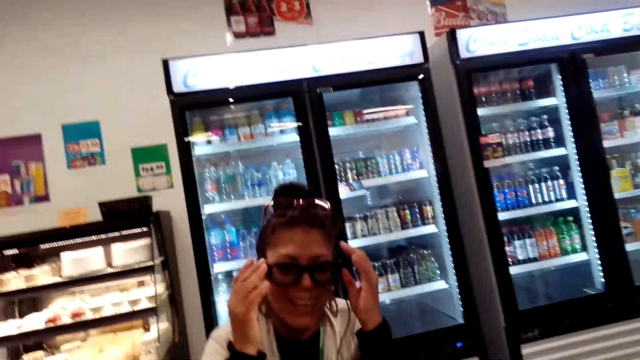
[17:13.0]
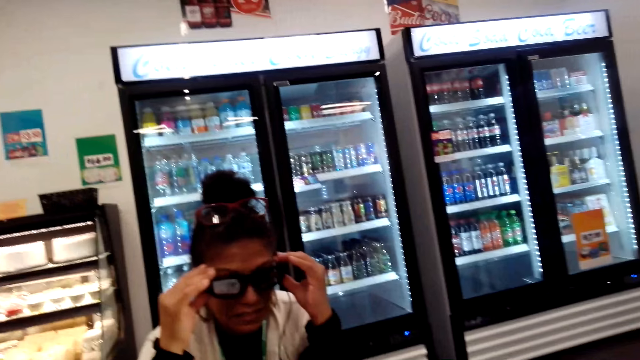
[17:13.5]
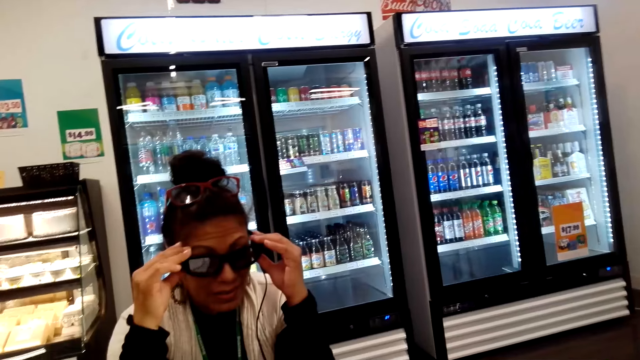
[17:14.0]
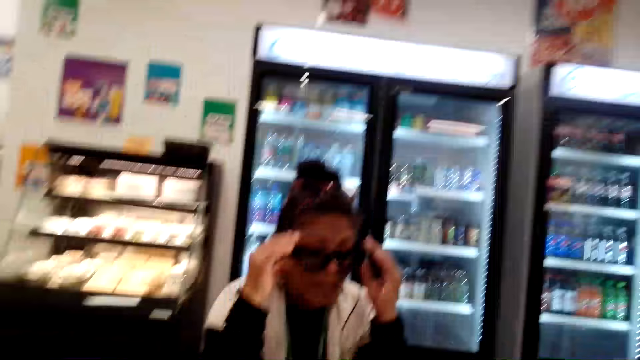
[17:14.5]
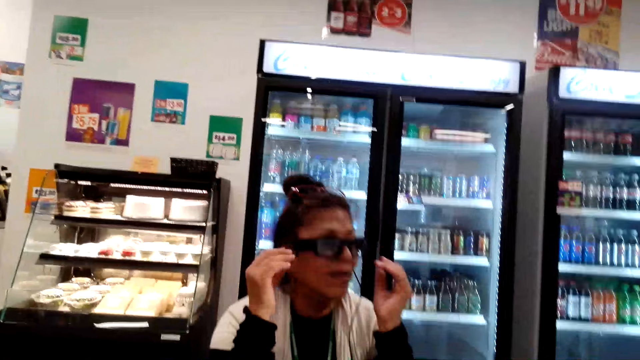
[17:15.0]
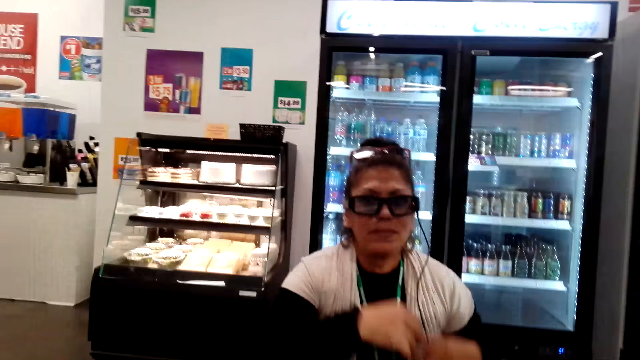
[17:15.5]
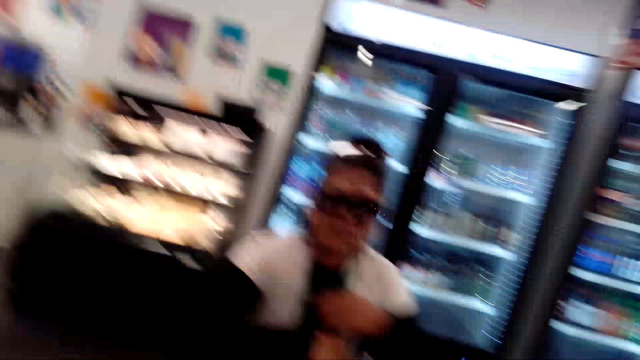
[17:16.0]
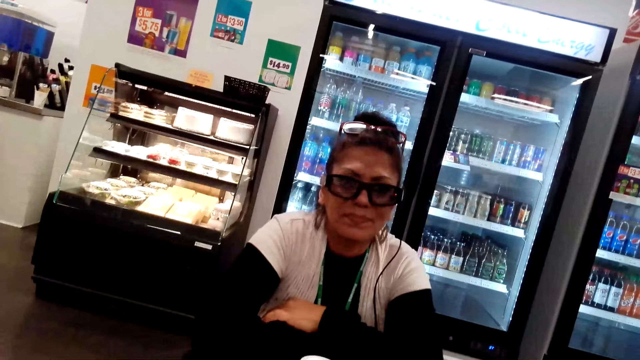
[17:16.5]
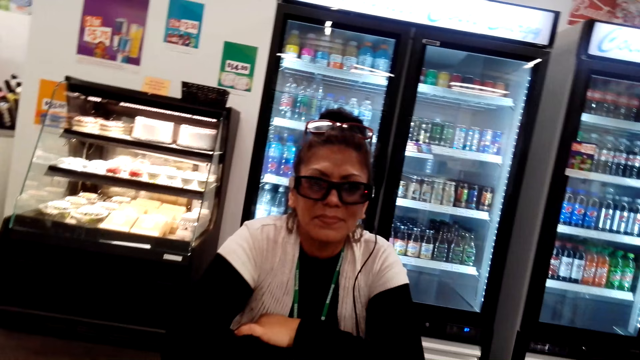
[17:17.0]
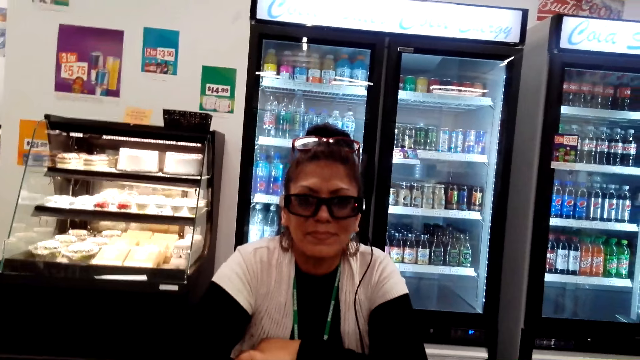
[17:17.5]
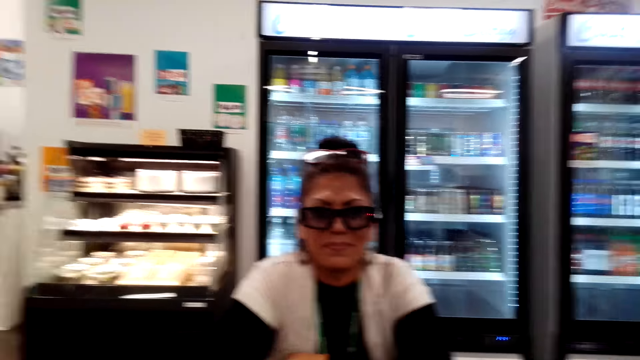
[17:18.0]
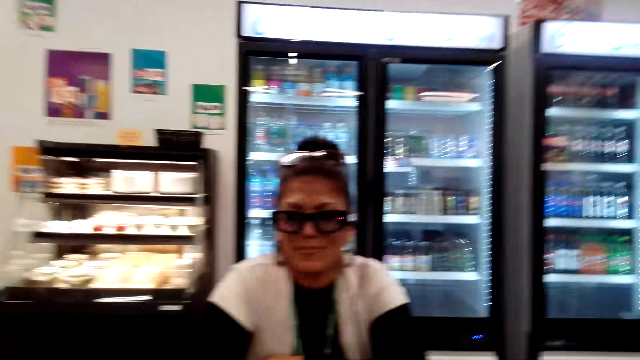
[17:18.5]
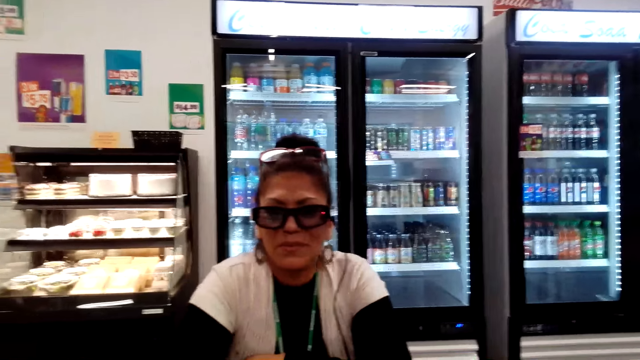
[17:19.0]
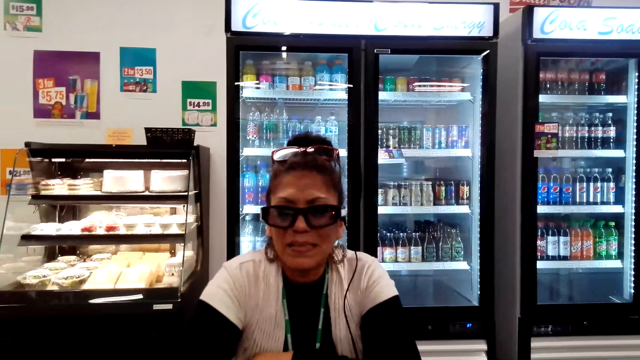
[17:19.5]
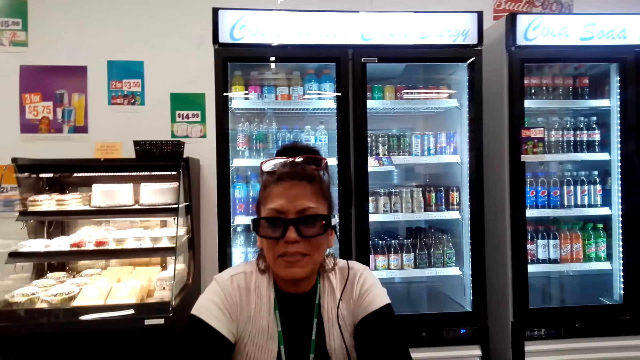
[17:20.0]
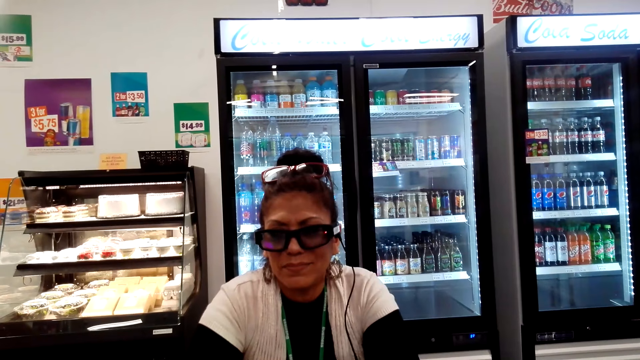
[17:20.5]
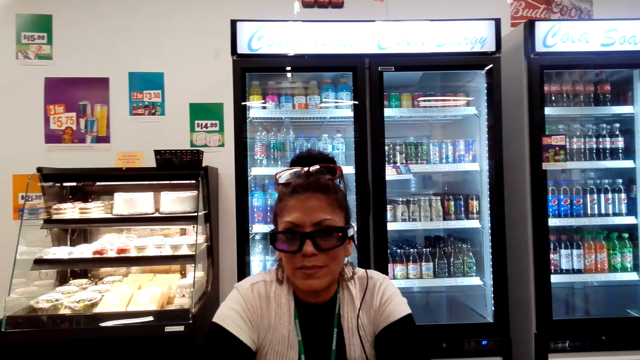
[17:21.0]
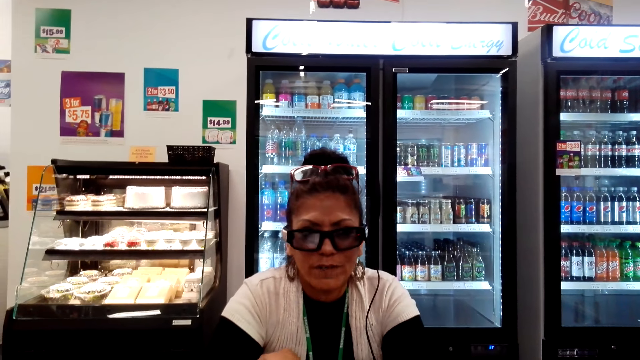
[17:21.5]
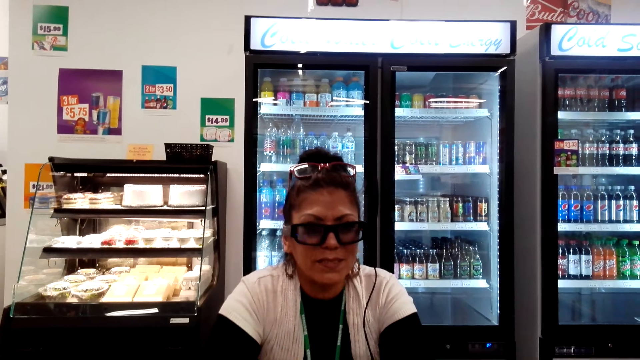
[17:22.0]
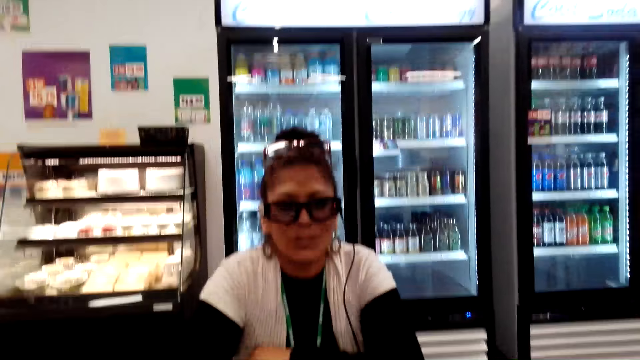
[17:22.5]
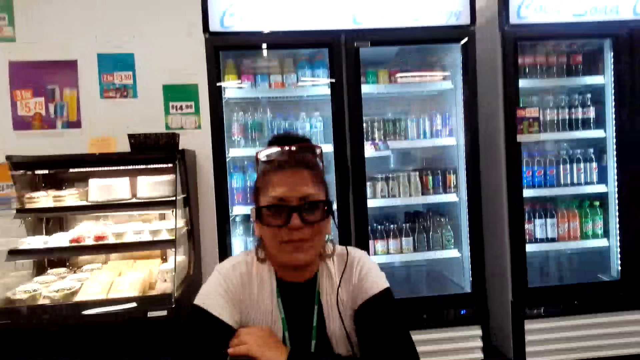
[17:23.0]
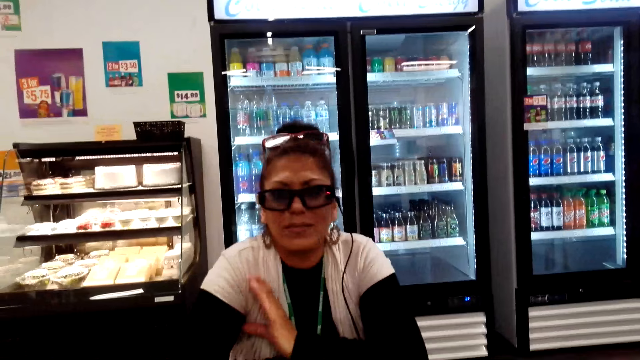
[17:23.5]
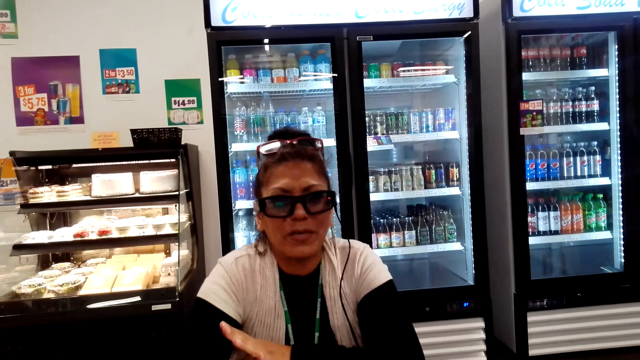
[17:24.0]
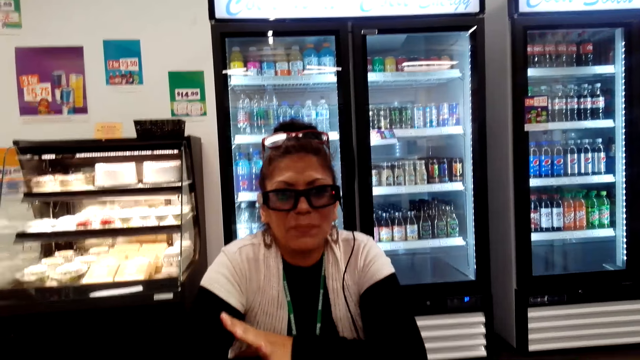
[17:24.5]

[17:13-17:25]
The lady adjusts the glasses on her face. The camera wearer chats with the lady.

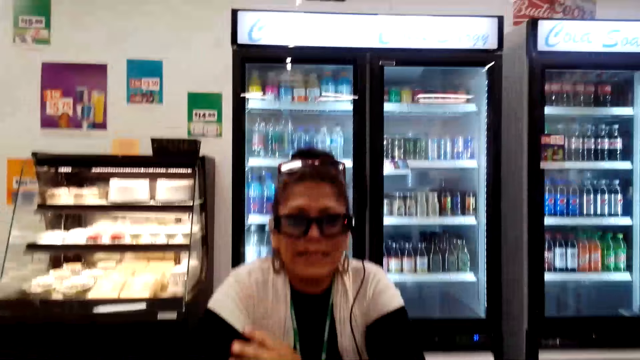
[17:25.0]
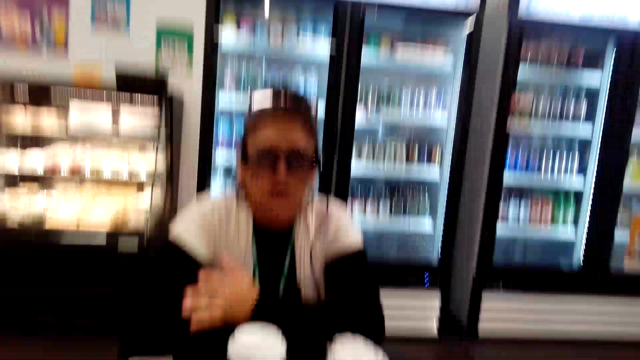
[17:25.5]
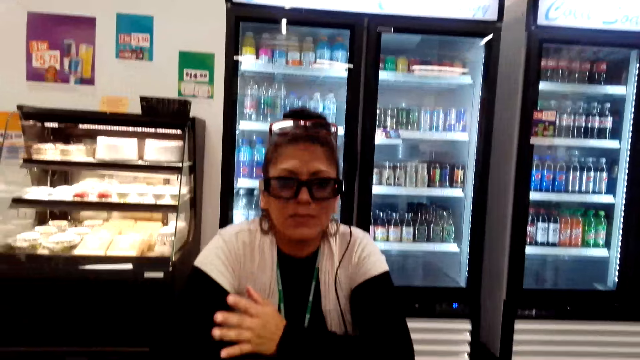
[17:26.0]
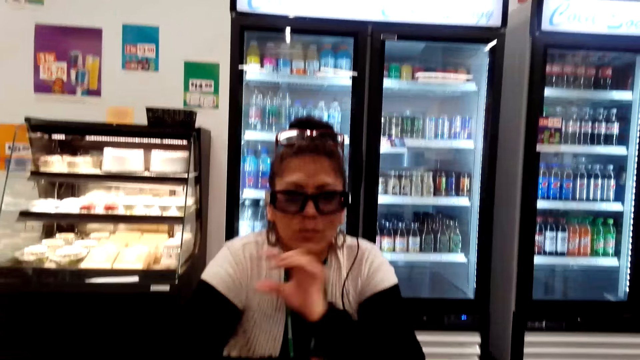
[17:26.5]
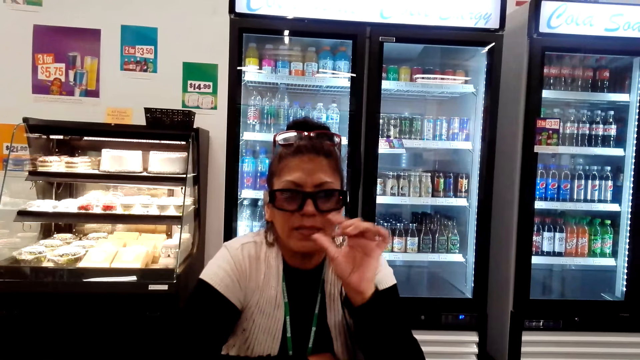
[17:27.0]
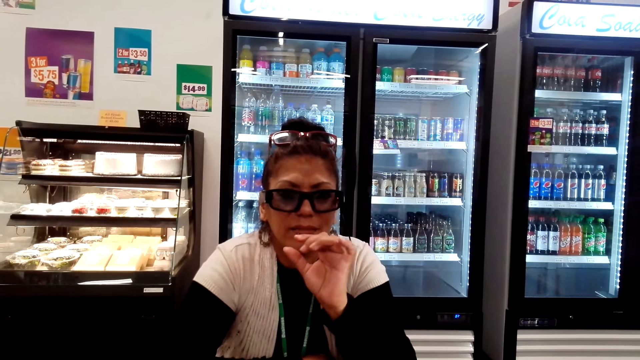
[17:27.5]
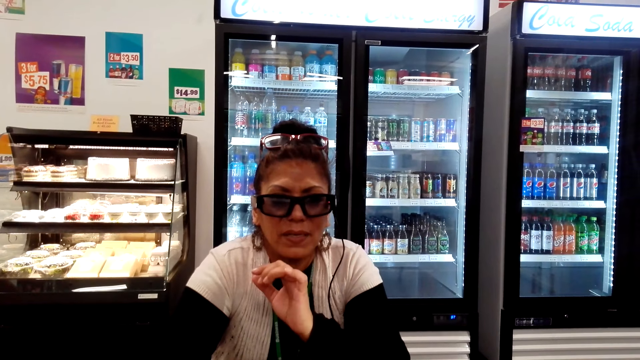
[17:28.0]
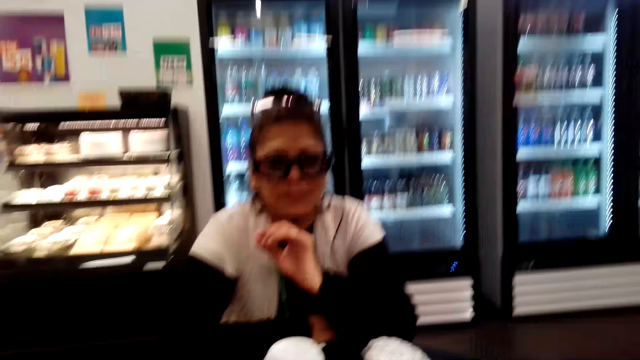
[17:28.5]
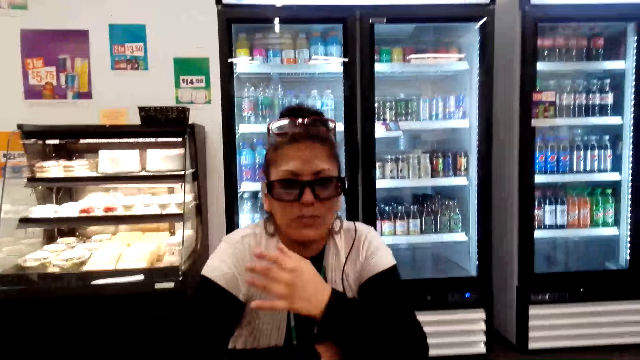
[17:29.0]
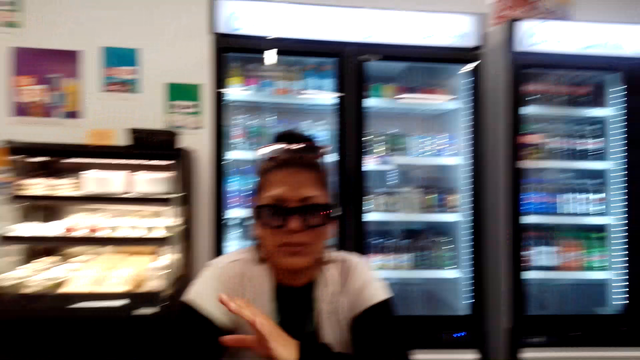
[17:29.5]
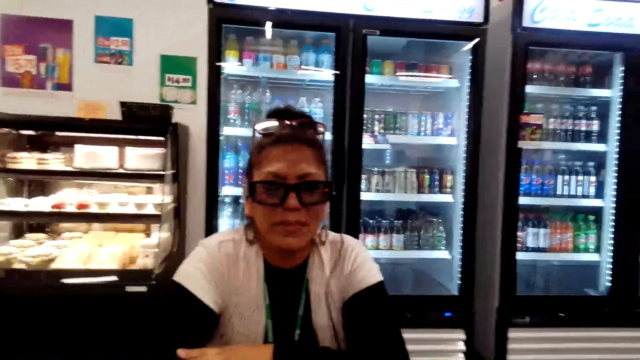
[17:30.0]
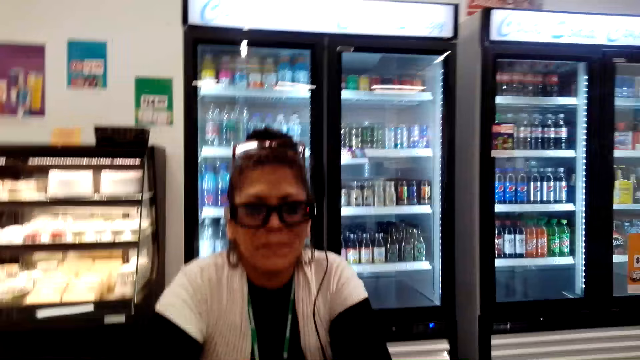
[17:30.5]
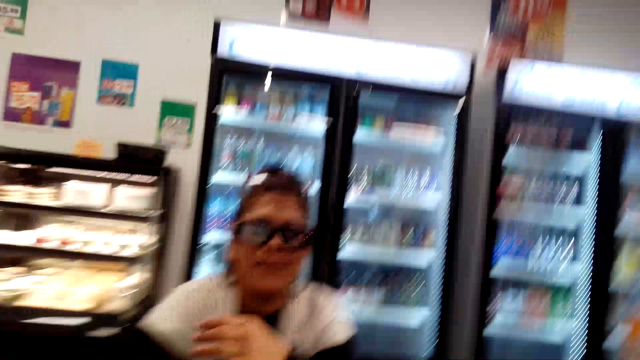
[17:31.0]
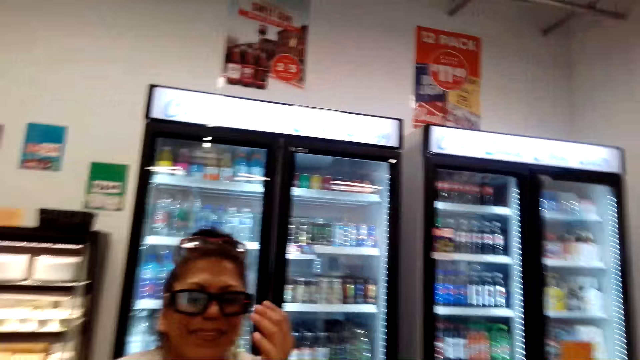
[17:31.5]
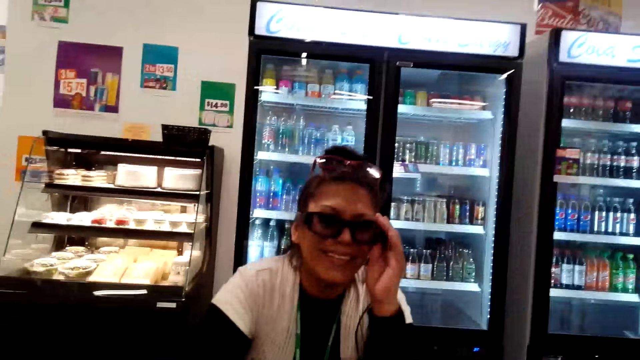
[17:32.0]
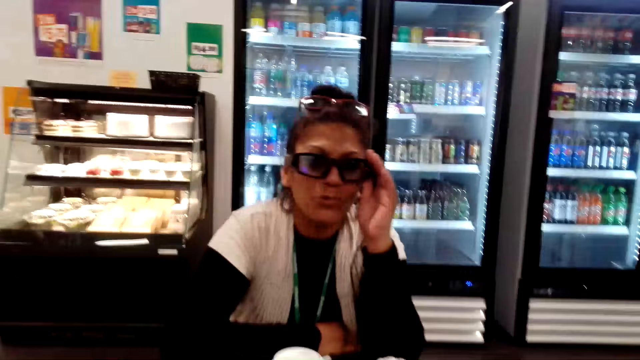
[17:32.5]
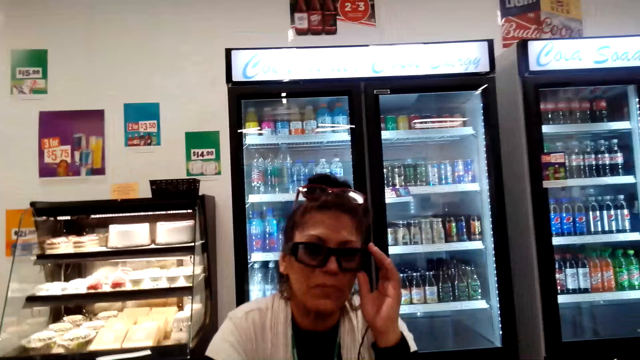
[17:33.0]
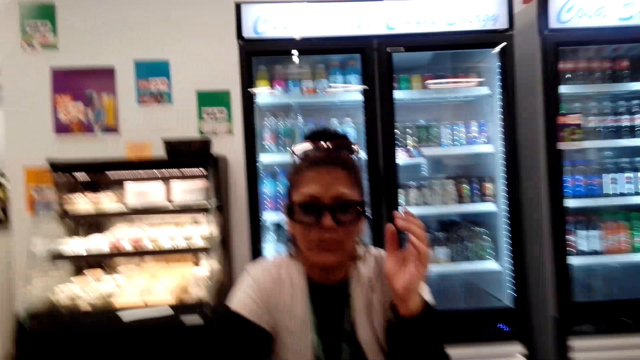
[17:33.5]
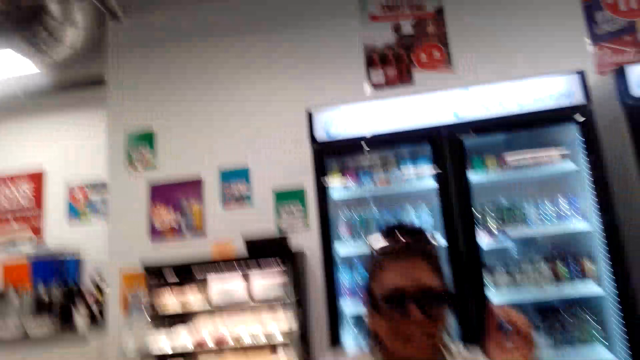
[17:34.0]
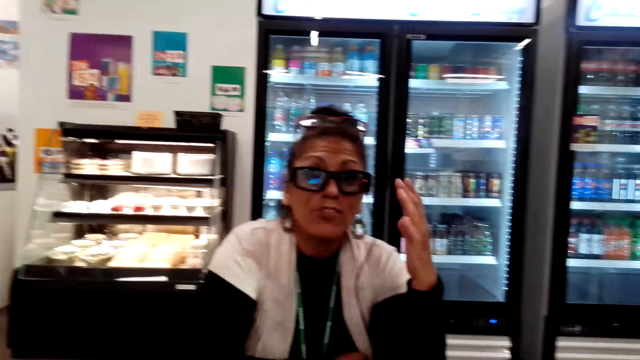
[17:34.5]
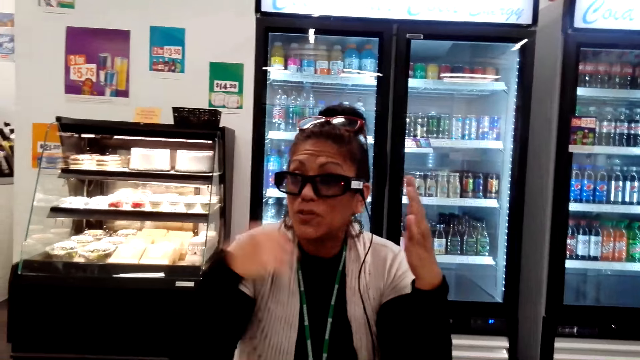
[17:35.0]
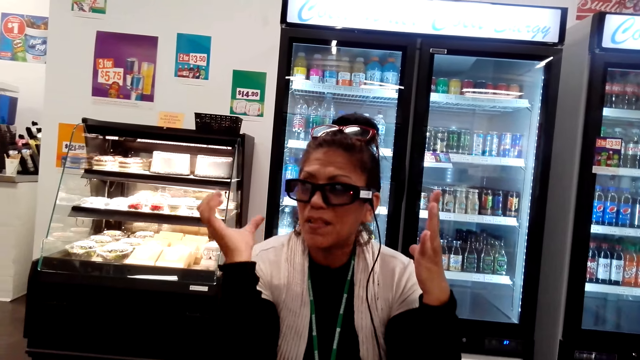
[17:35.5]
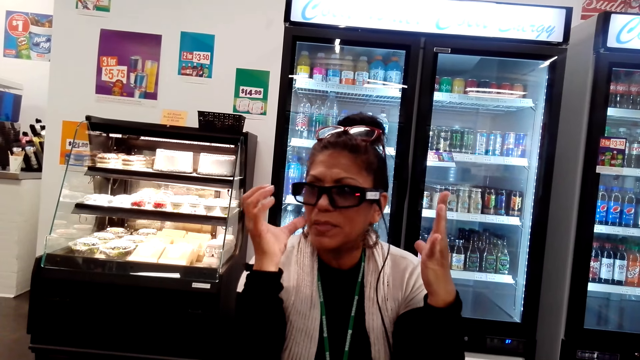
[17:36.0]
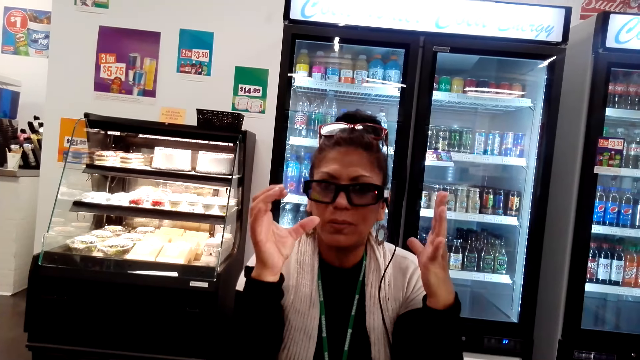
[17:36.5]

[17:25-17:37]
The lady adjusts the glasses on her face. She chats with the camera wearer.
